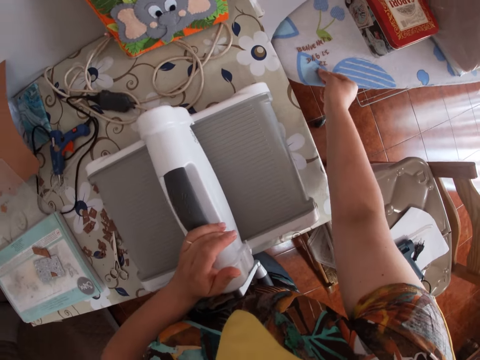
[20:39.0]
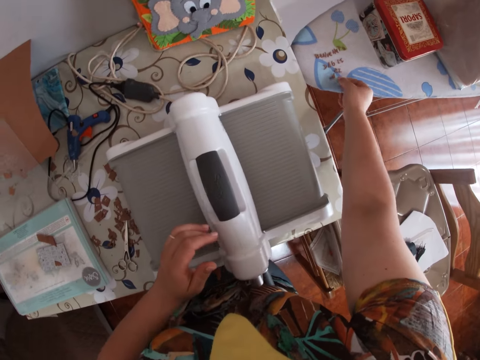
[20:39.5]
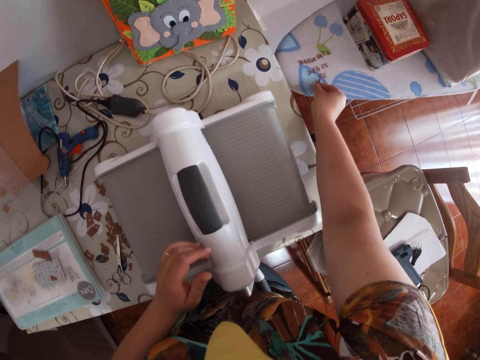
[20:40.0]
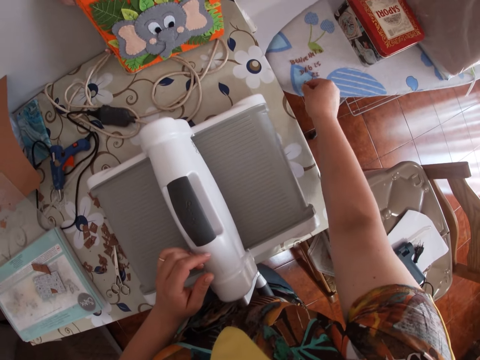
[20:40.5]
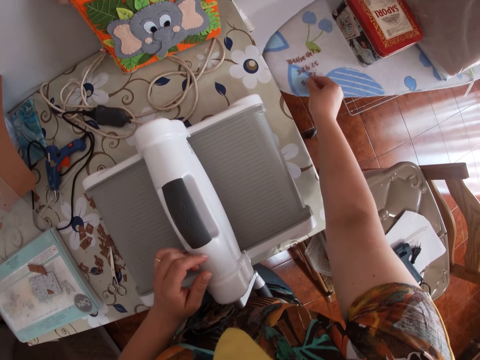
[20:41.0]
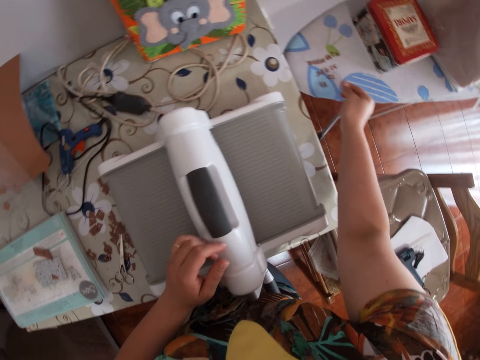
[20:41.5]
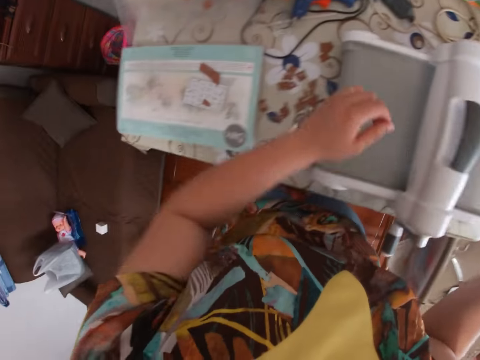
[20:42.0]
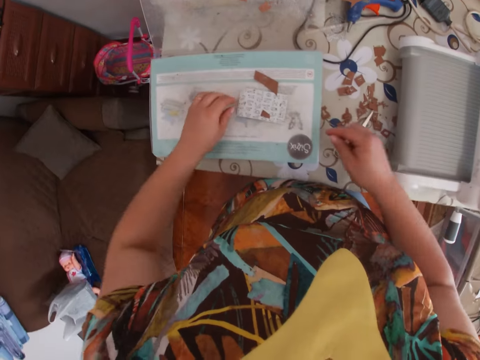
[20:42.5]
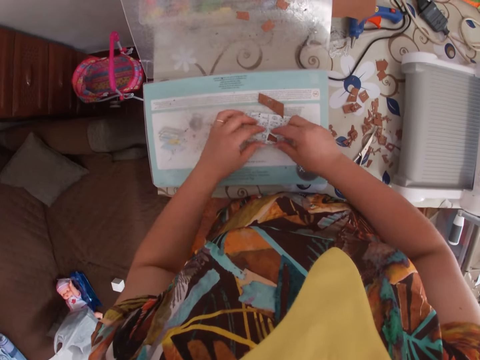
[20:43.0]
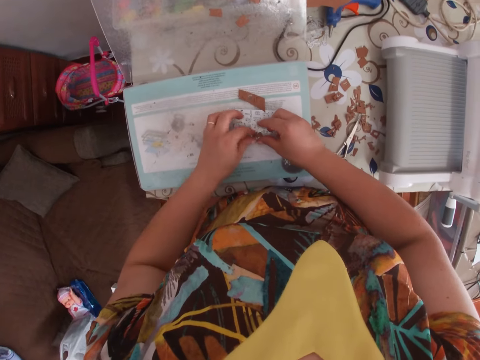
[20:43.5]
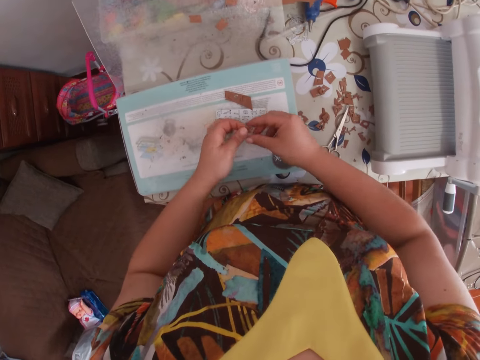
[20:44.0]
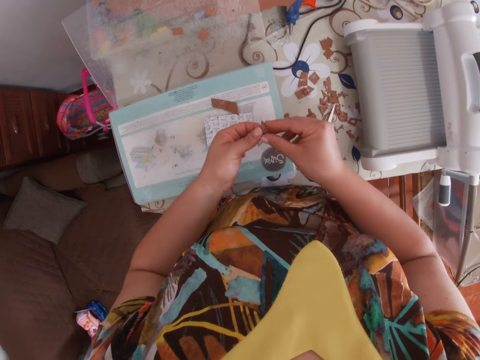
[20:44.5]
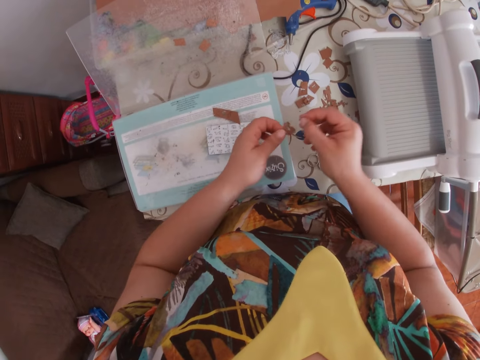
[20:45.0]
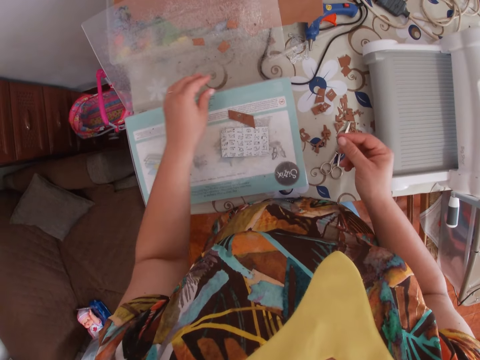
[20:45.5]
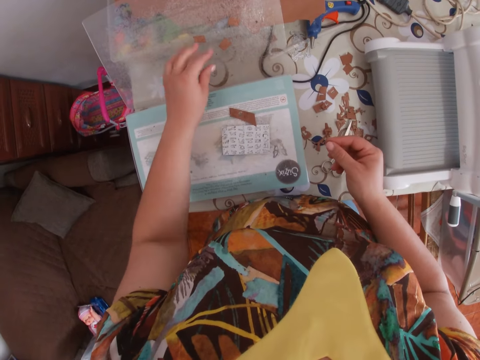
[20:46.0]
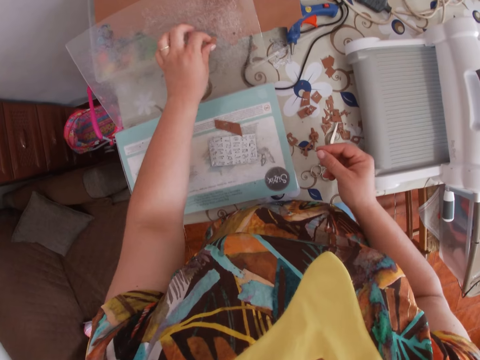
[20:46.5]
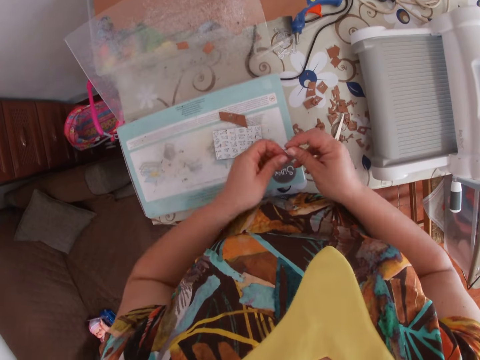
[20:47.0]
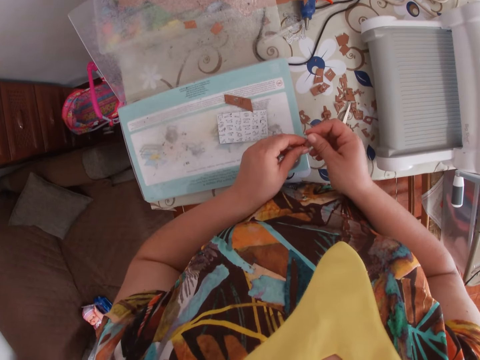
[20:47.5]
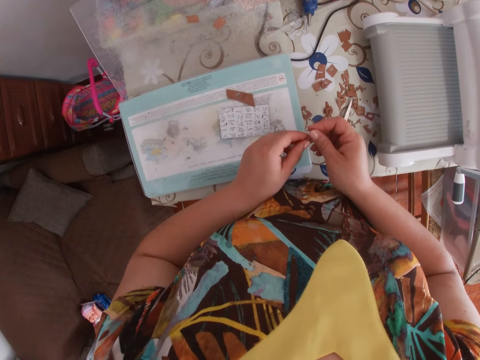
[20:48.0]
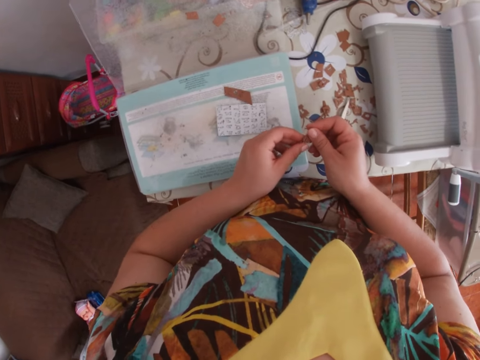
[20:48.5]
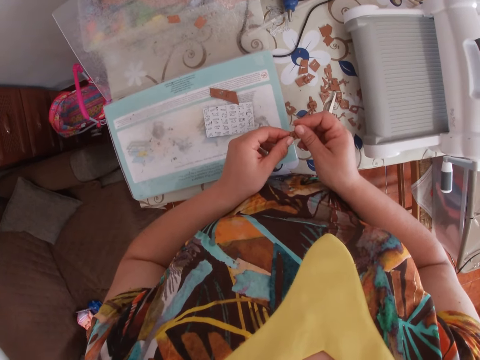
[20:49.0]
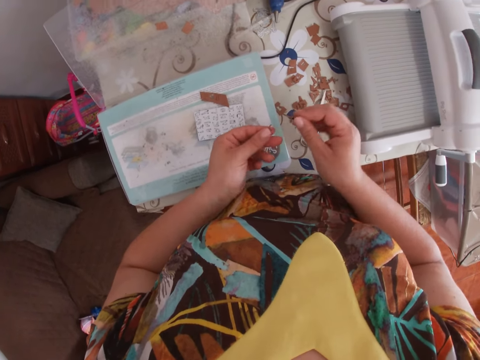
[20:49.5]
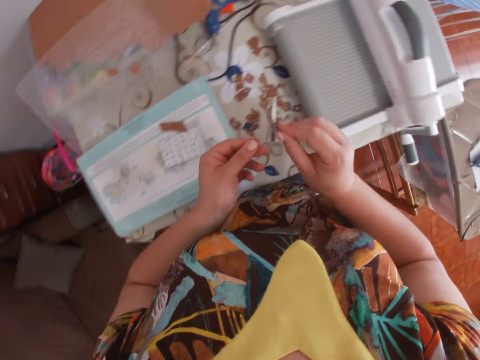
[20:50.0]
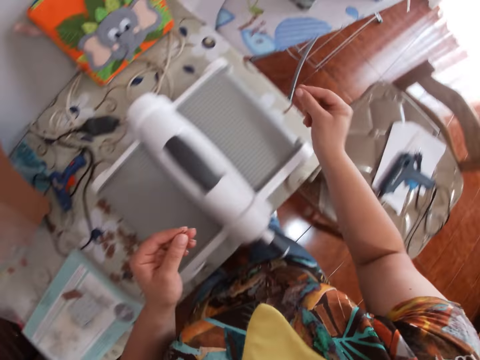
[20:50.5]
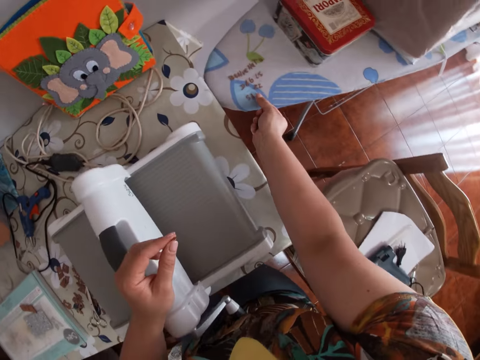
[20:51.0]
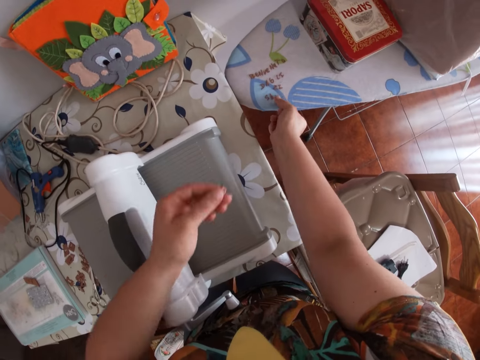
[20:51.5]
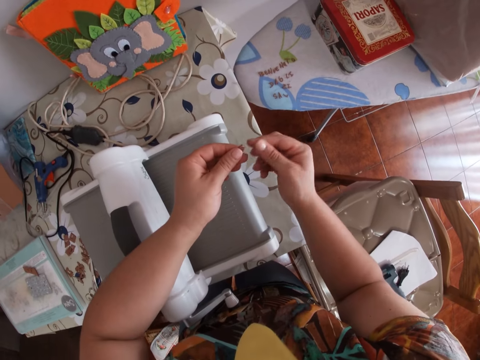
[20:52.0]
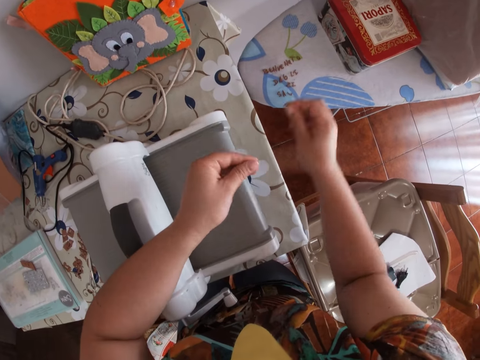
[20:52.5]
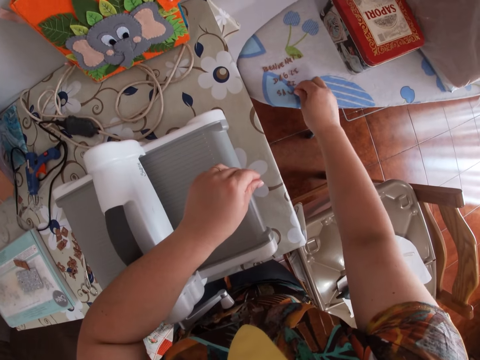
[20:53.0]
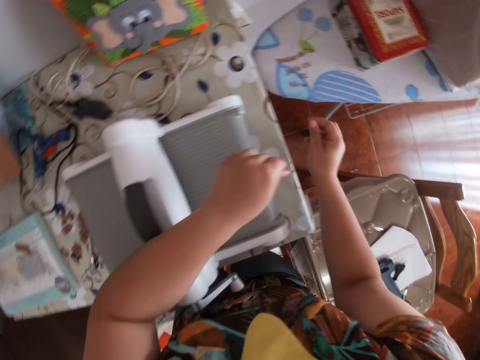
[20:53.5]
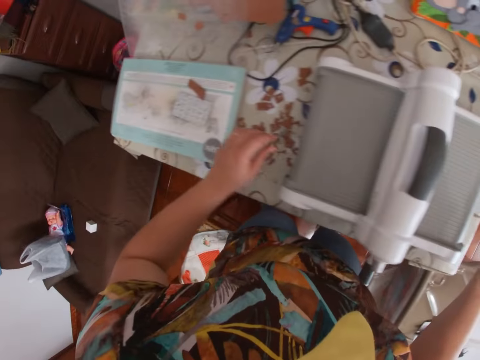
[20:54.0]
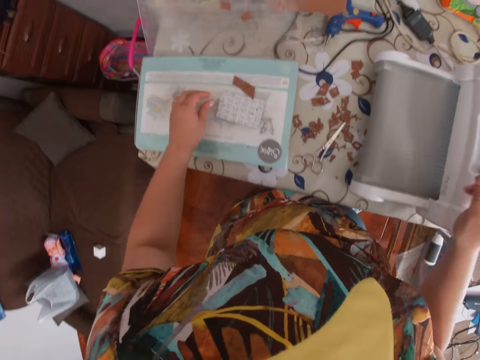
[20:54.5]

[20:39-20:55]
The camera wearer adjusts the letters on the table with her right hand. She picks up a piece of cardboard from the engraving tool. She holds the piece of cardboard in both hands. She drops dirt on the table with her left hand. She takes a piece of cardboard from the slip screen. She holds the piece of cardboard in both hands. She removes a letter from the piece of cardboard. She drops the letter on the table with her right hand. She puts a brown paper on the table. She moves the letter from her left hand to her right hand. She drops the letter on the table with her right hand.

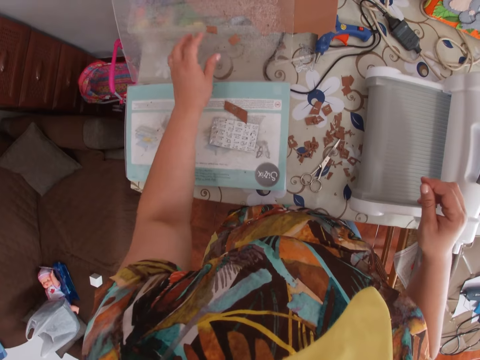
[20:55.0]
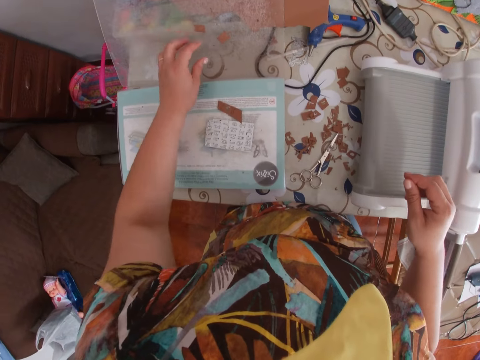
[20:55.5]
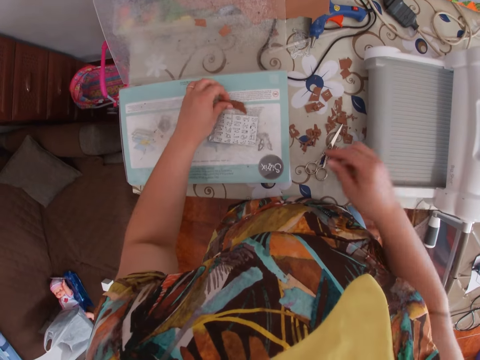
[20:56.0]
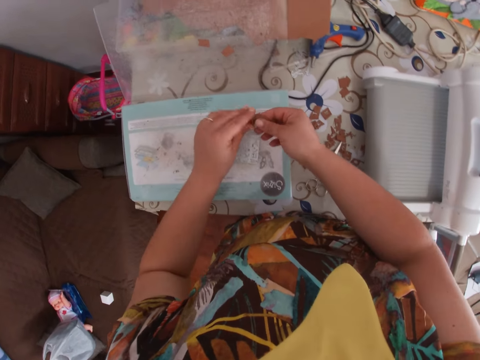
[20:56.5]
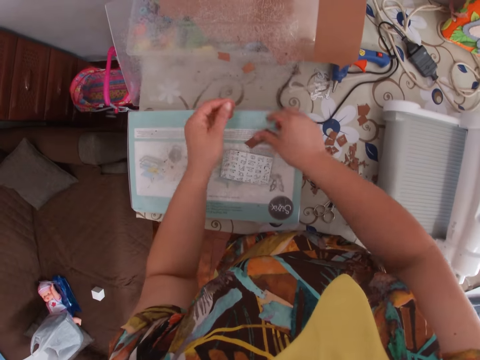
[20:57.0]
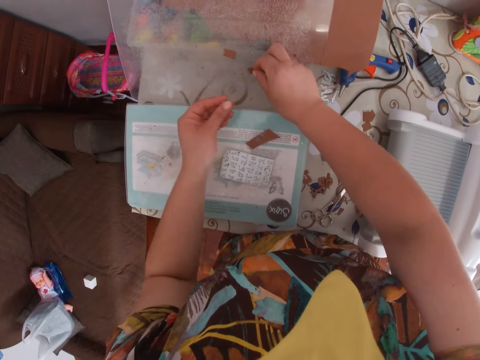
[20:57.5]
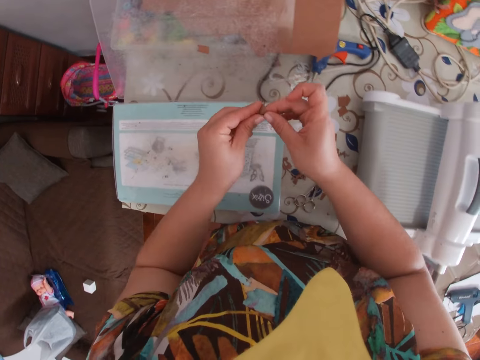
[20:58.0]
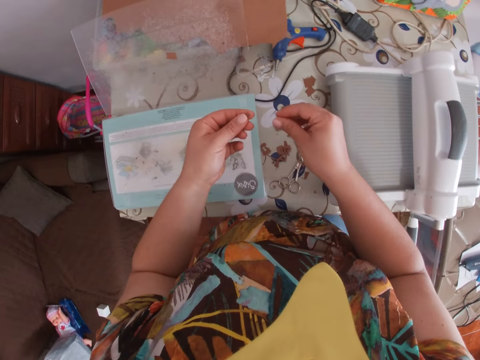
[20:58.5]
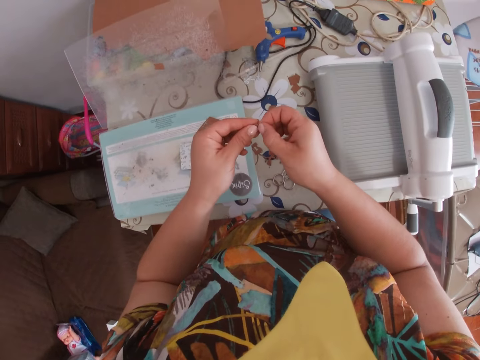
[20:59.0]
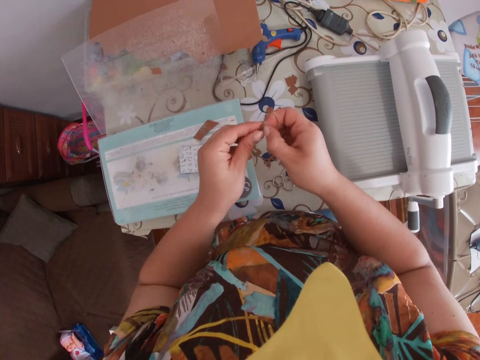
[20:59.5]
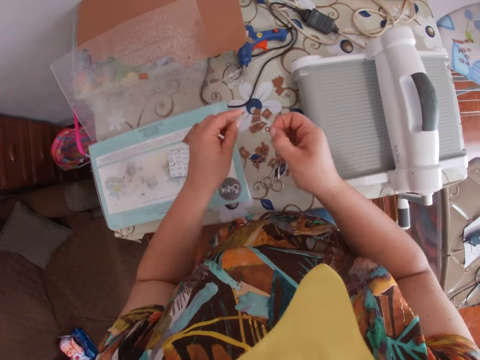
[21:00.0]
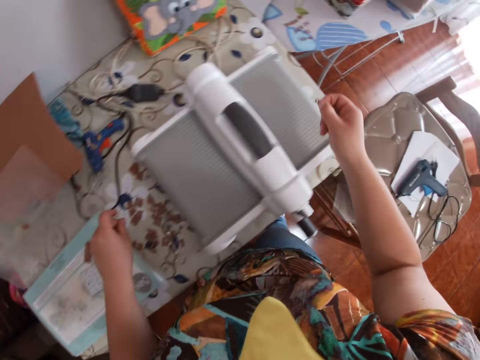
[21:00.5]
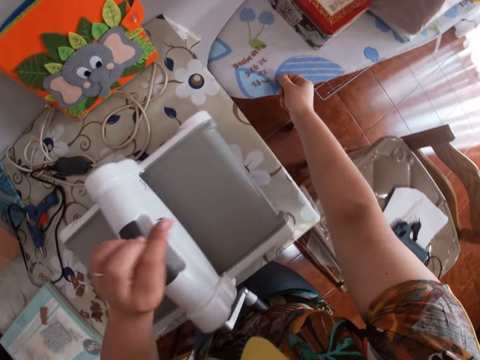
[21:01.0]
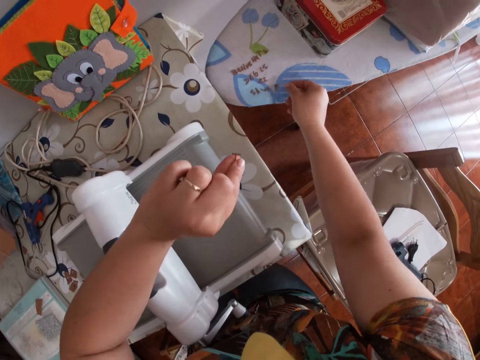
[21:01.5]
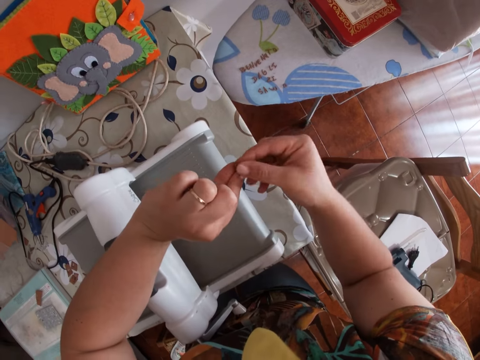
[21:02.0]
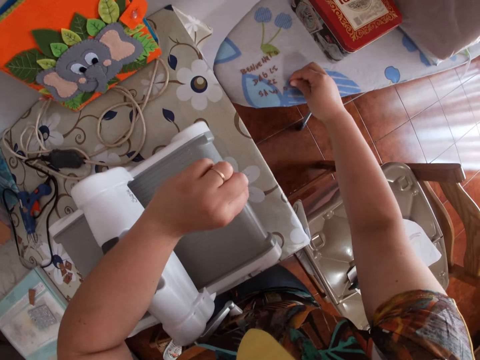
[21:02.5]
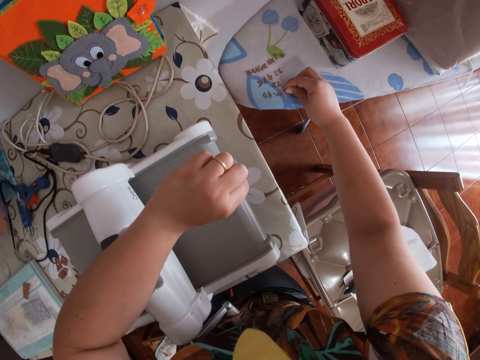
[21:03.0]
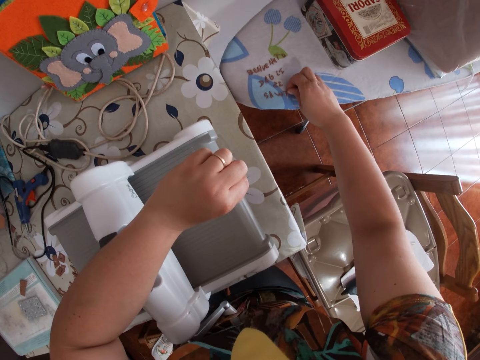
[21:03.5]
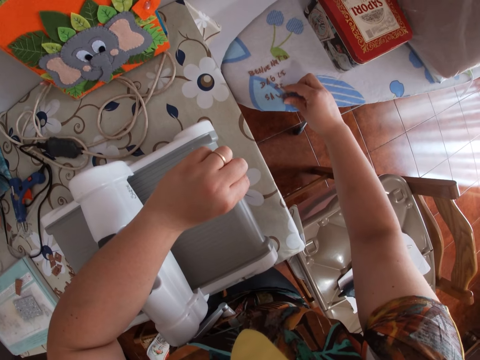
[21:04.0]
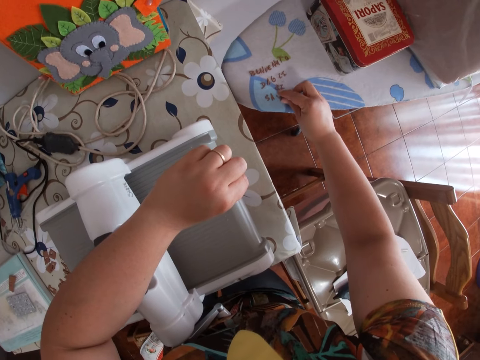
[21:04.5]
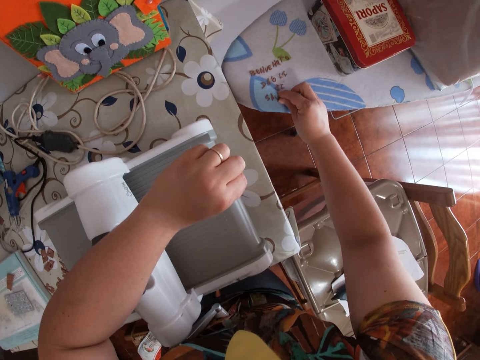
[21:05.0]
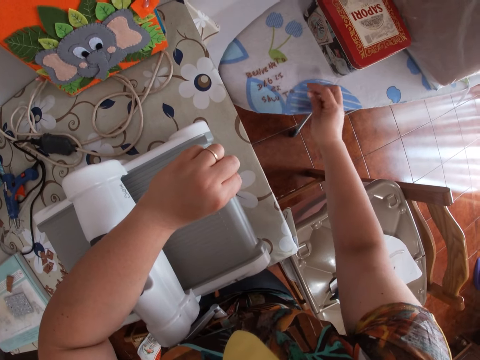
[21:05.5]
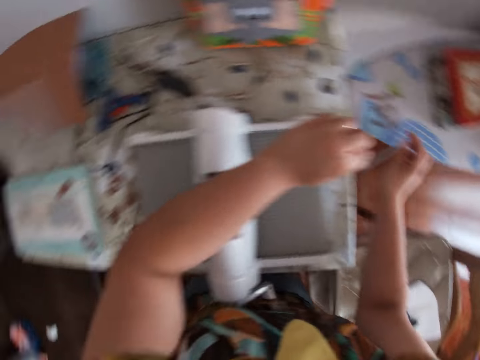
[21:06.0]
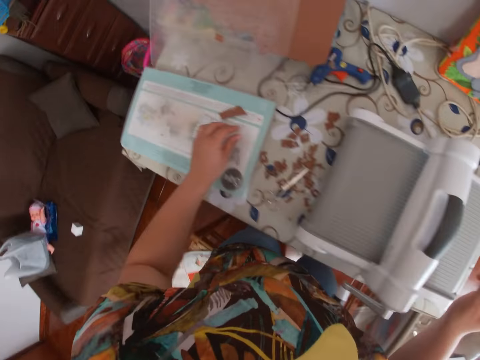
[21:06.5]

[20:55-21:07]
The camera wearer picks up a piece of cardboard or brown paper from the cutting pad. She holds the piece of cardboard with her right hand. She drops the piece of cardboard on the cutting pad. She takes a piece of cardboard from the slip screen. She holds the piece of cardboard with her right hand. She removes a letter from the piece of cardboard. She drops the letter on the table with her right hand. She puts down the brown paper on the table. She moves the letter from her left hand to her right hand. She drops the letter on the table with her right hand. She adjusts the letters on the table with her right hand.
